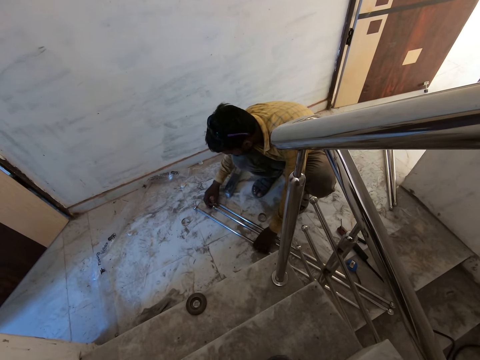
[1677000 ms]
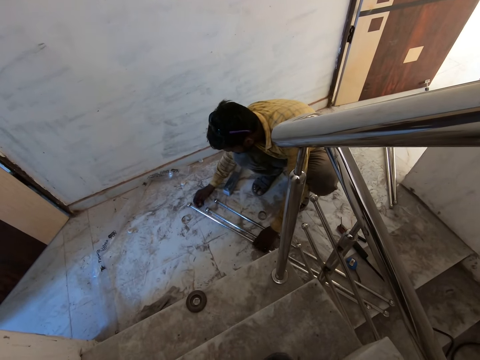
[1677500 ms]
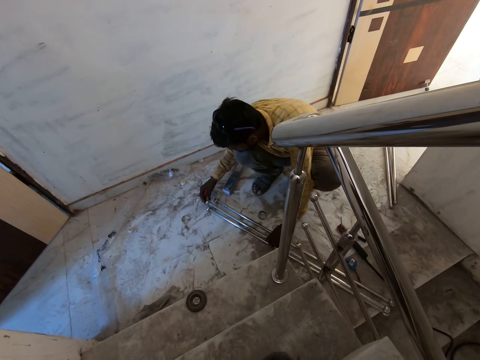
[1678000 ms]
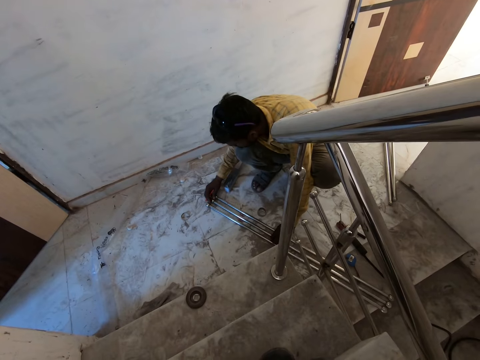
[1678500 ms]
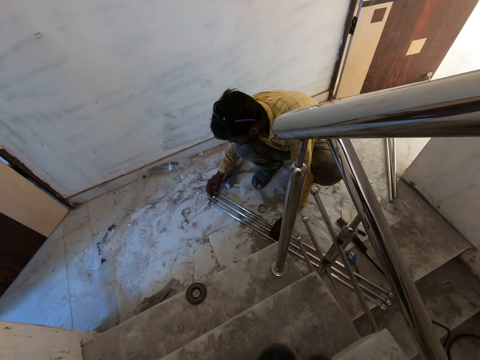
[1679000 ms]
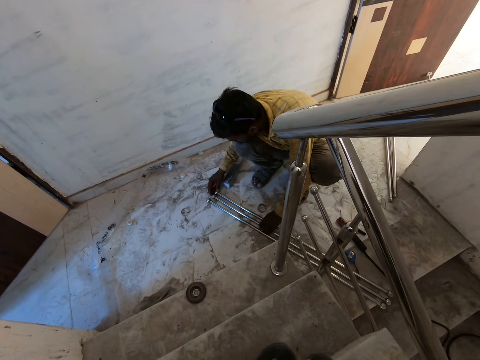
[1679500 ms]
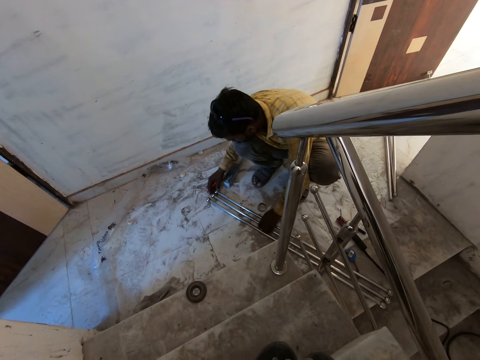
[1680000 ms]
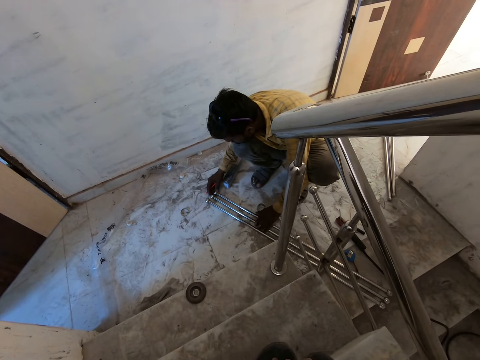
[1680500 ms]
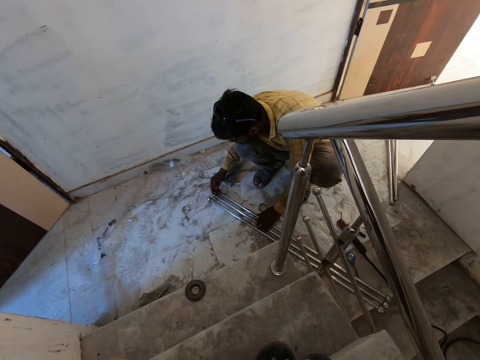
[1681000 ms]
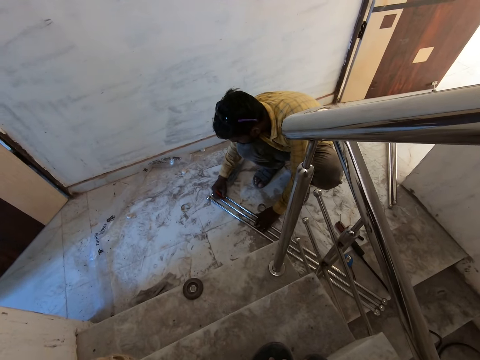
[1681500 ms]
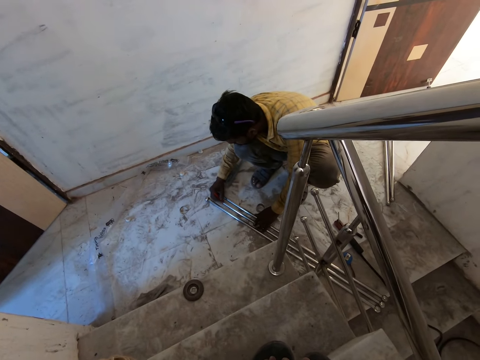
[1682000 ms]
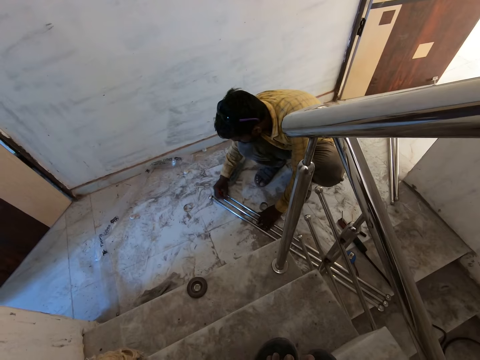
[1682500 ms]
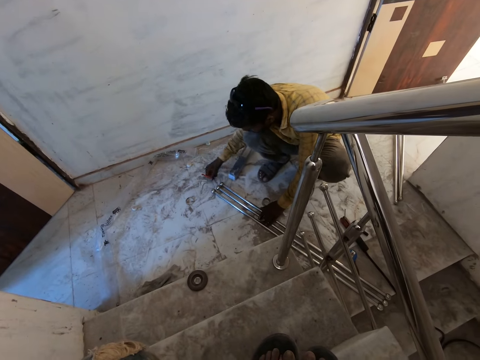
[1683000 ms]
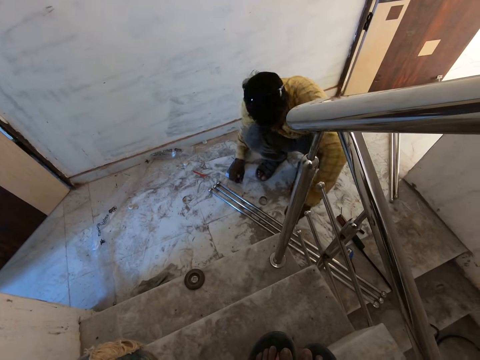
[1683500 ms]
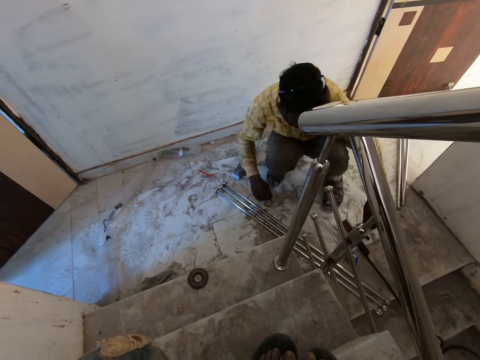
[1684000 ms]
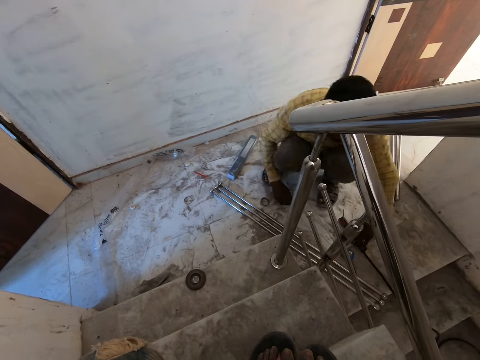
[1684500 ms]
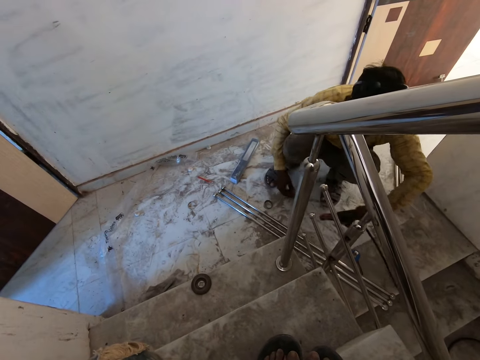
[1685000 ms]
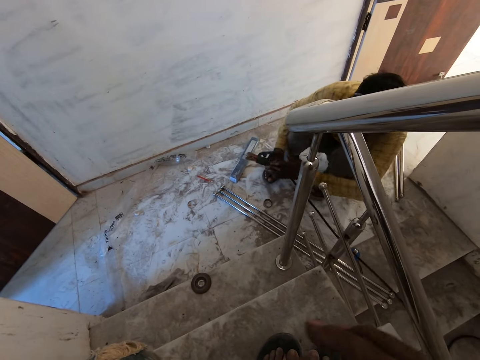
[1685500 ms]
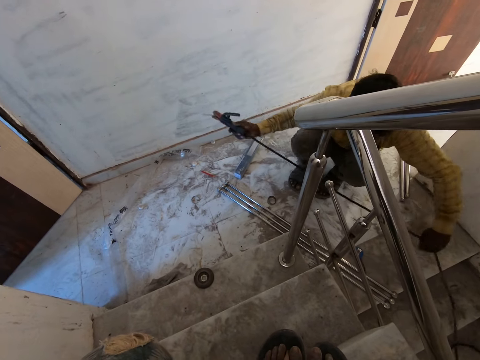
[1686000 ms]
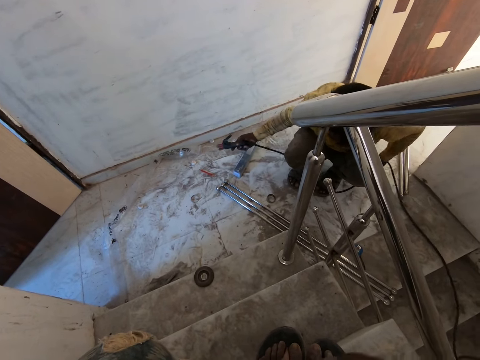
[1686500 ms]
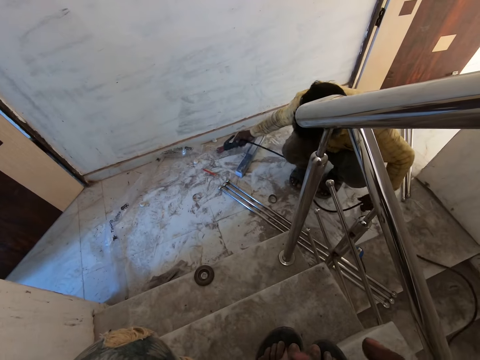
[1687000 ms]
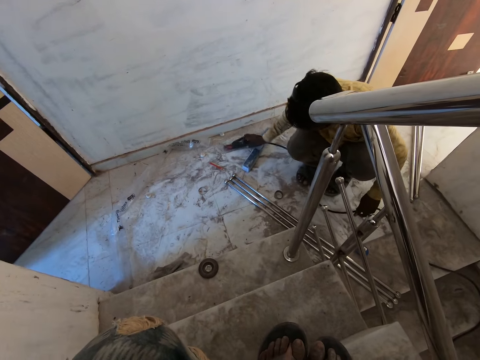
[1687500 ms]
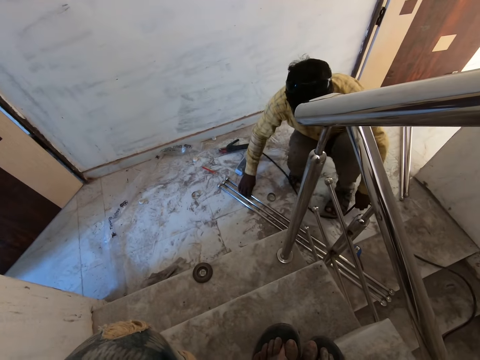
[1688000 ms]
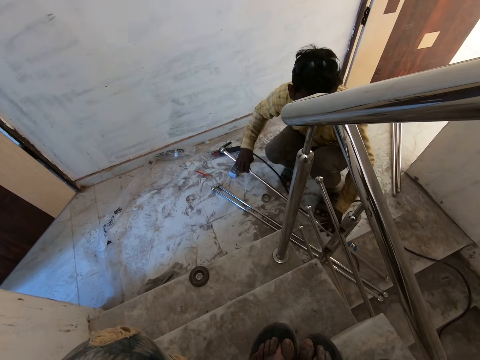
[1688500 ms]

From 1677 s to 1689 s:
A man drops the pencil on the floor with his right hand. The camera wearer moves the rail aside on the floor with his right hand. The man measures the rails together on the floor with his hands. The man examines the metals. The man marks the rails with the pencil in his right hand. The man drops the pencil on the floor with his right hand. The man pulls an electrode holder from the floor with his left hand. The man passes the electrode holder to his right hand from his left hand. The man pulls the electrode lead cable with his left hand. The man drops the electrode holder on the floor with his right hand. The man picks up the rail from the floor with his right hand.

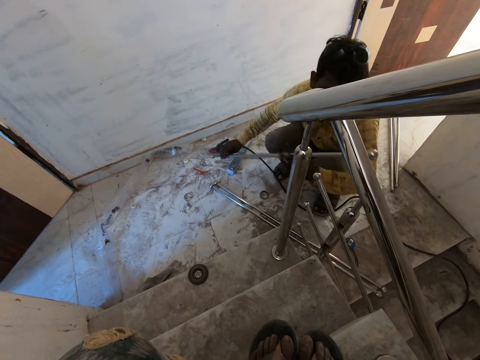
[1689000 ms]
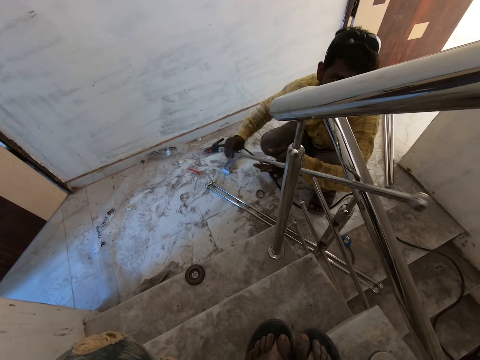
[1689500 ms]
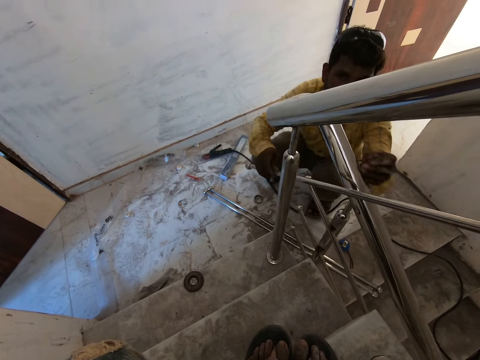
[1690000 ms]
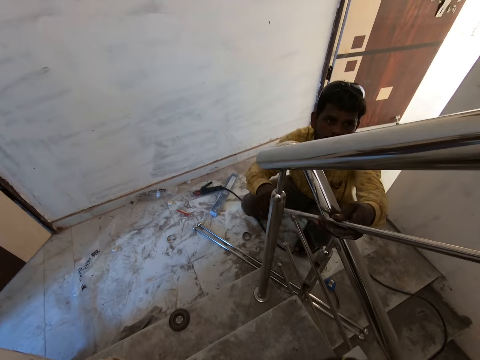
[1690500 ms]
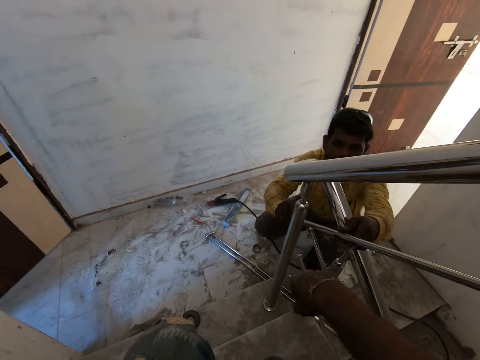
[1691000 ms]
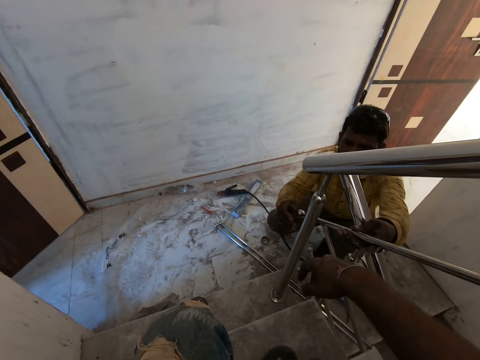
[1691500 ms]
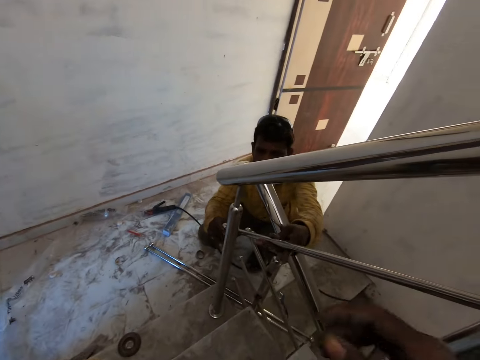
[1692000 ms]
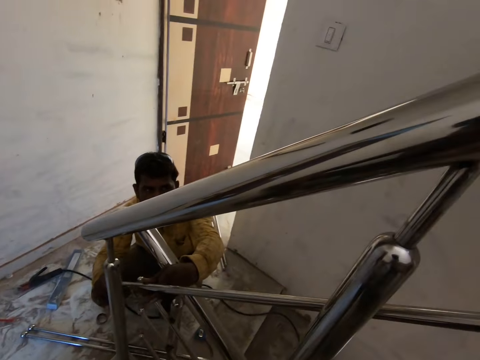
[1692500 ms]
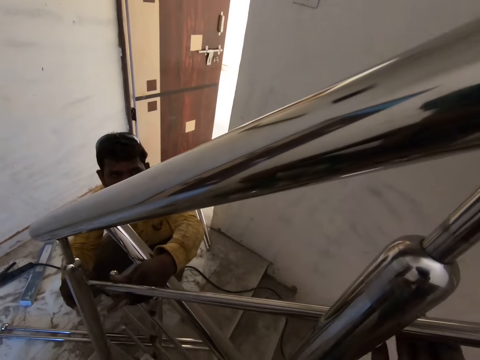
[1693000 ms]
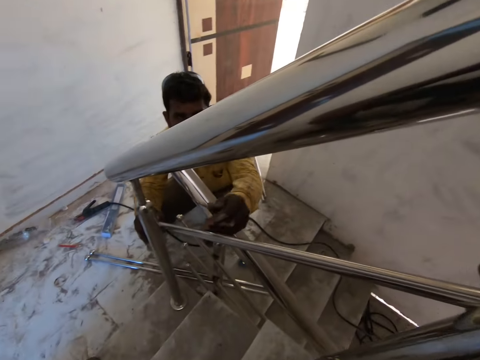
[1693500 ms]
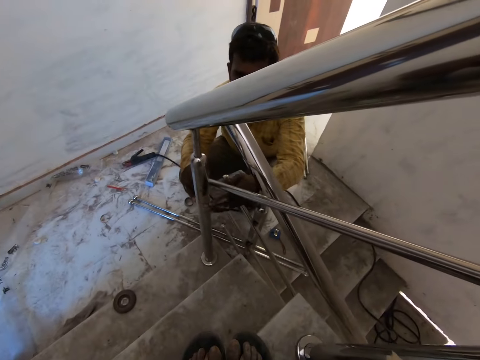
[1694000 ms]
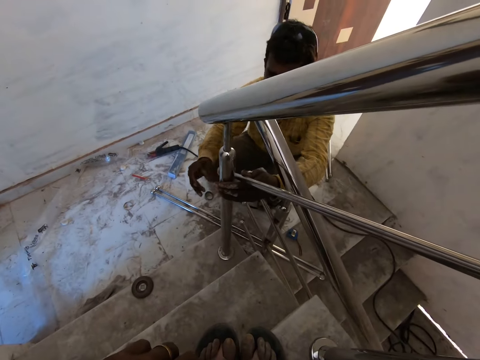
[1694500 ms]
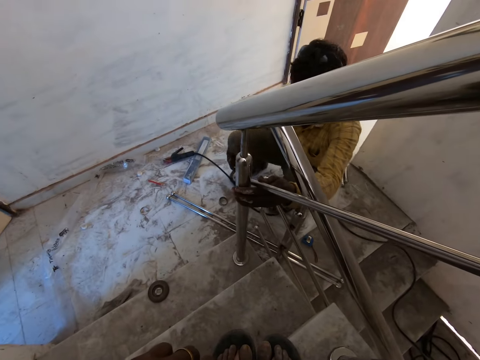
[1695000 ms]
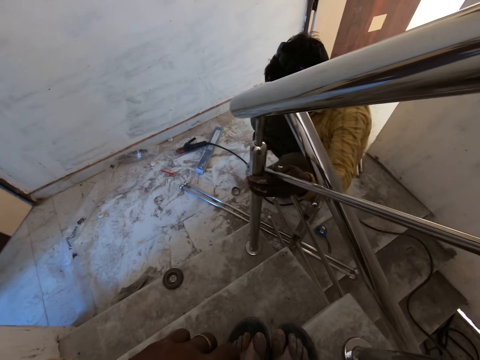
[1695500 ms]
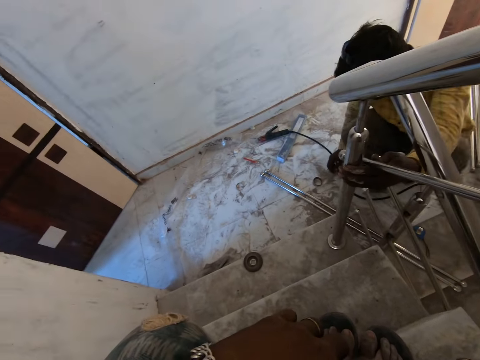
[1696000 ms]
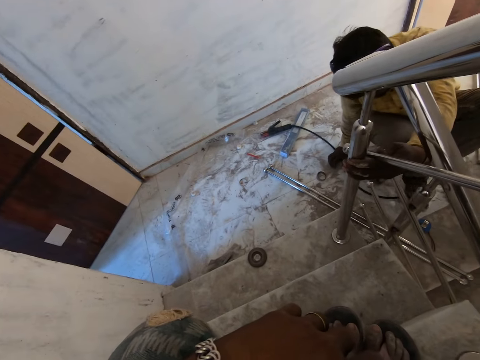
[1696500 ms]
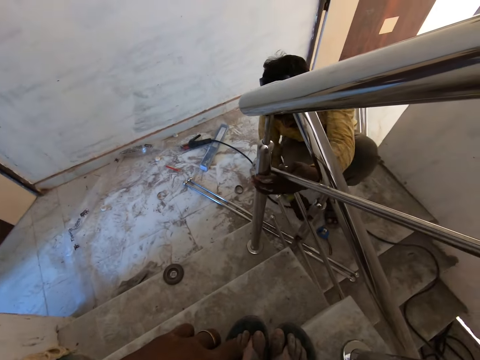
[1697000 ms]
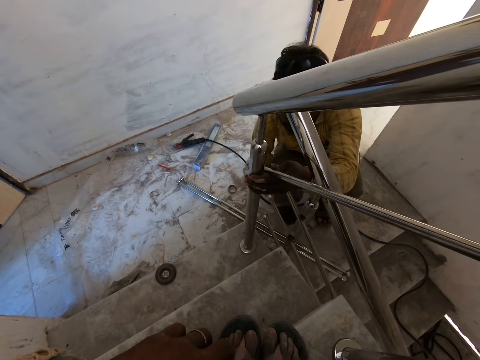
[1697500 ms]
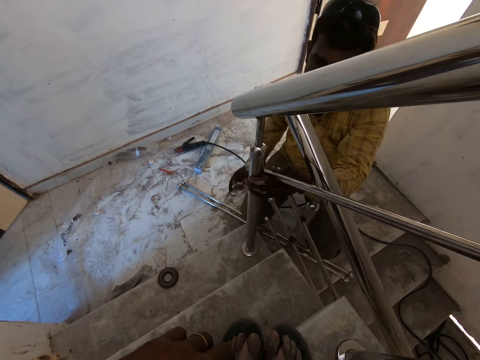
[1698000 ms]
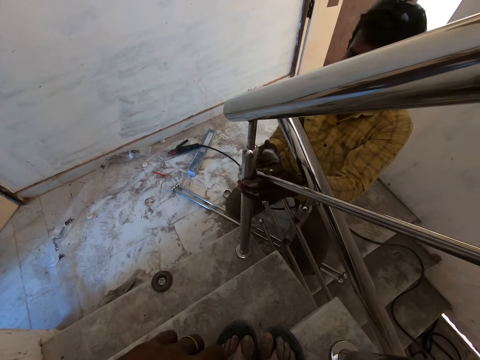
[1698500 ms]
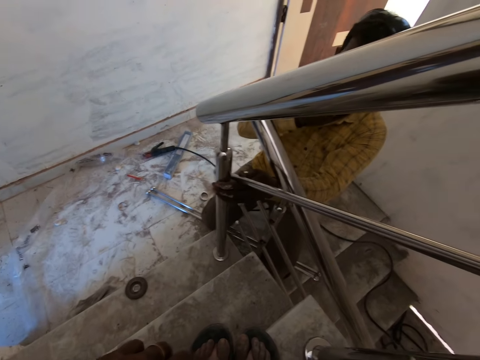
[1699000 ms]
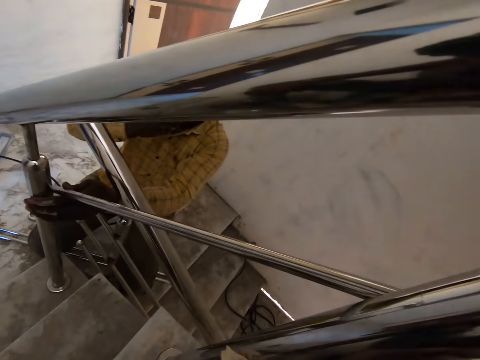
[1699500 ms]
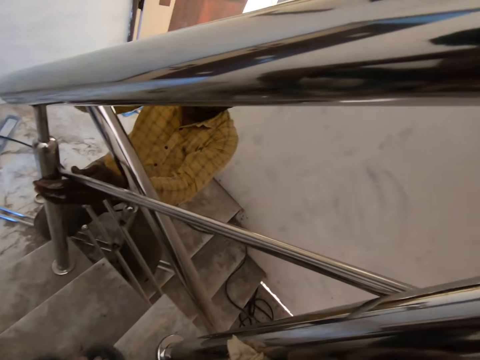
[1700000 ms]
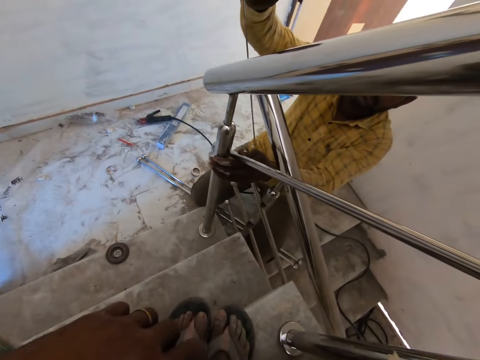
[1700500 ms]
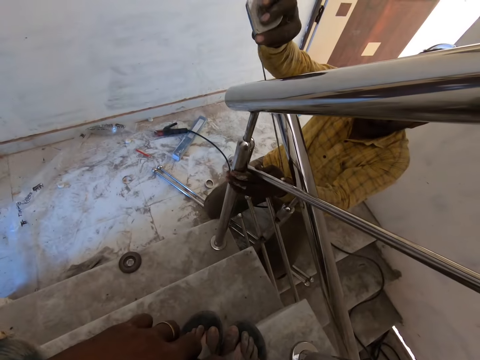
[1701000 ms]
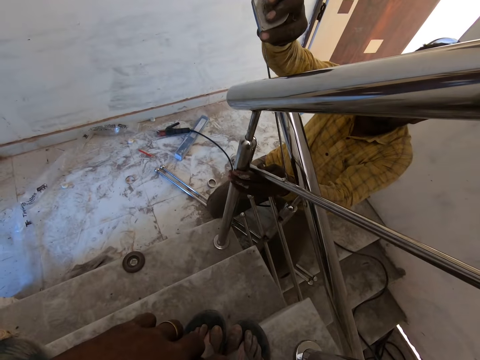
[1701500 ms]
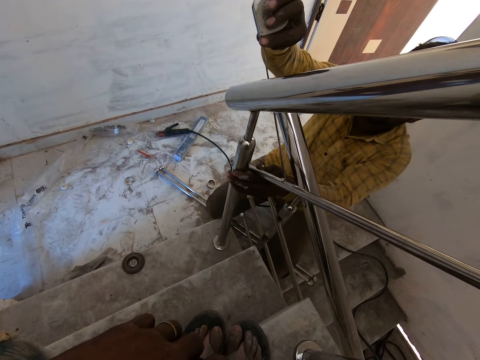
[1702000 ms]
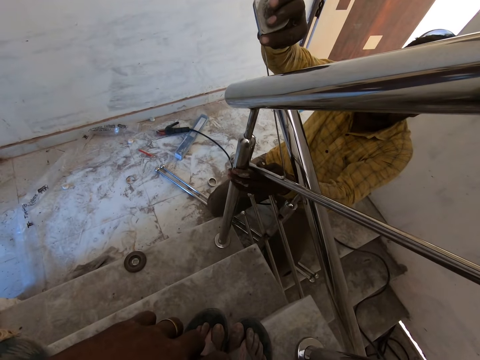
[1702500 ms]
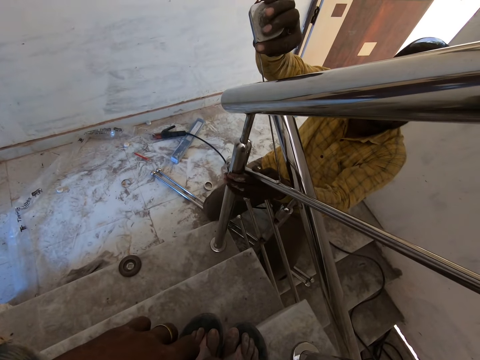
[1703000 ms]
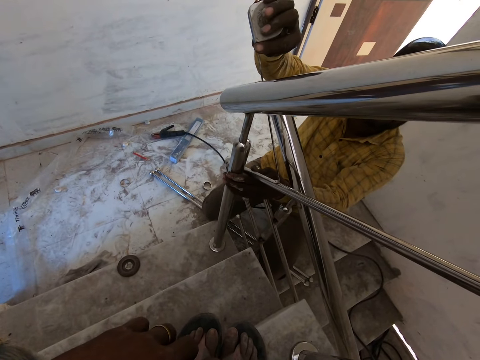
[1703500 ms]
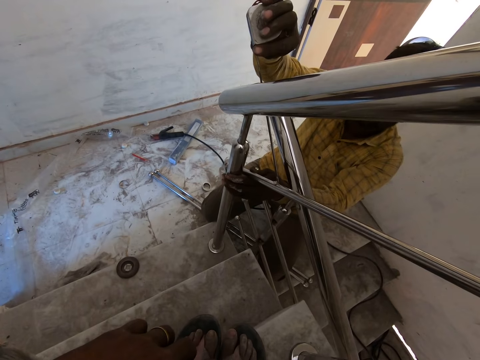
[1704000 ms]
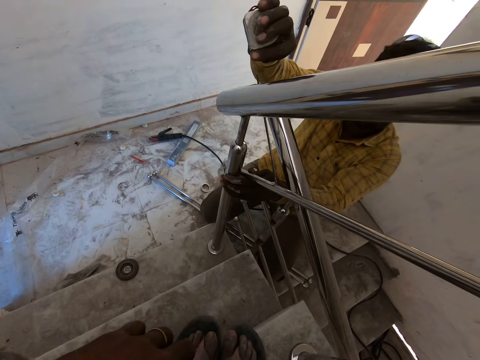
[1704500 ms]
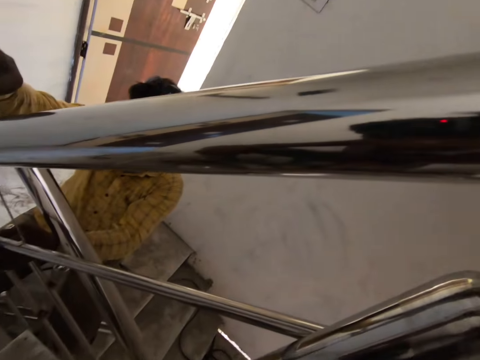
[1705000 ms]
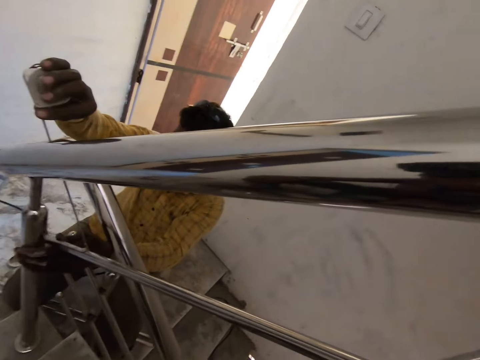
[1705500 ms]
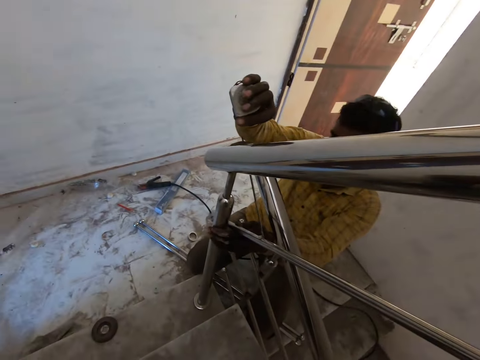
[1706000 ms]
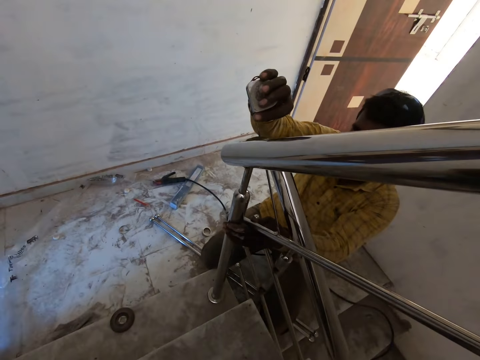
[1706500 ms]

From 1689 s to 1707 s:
A man holds the rail with his hands. The man sets the rail on the staircase rail with his hands. The man fixes the metal rails together. The camera wearer holds the rail against the staircase rail with his right hand. The man holds the rail against the staircase rail with his left hand. The man picks up a measuring tape from the floor with his right hand. The man pulls out the measuring tape in his right hand with his mouth. The man measures the staircase rail with the measuring tape in his right hand.
